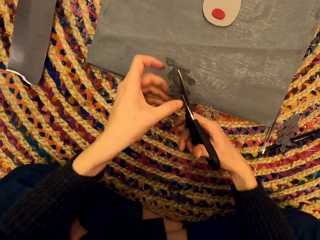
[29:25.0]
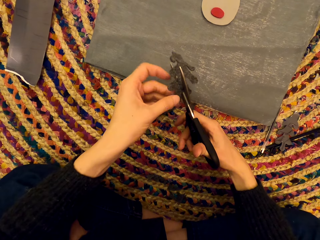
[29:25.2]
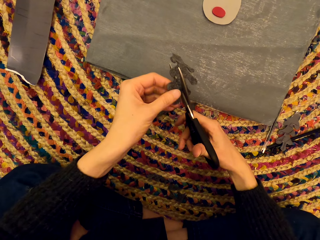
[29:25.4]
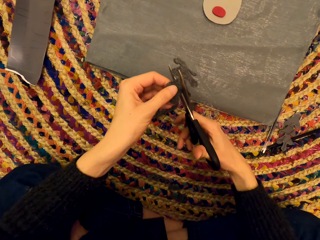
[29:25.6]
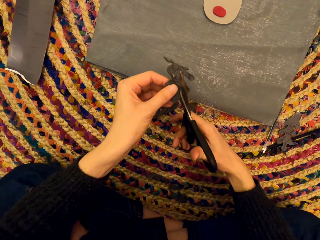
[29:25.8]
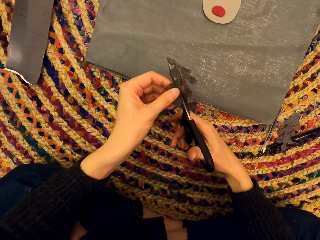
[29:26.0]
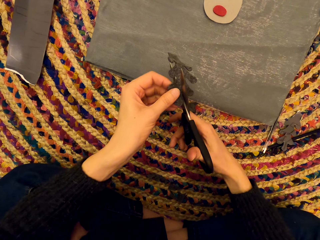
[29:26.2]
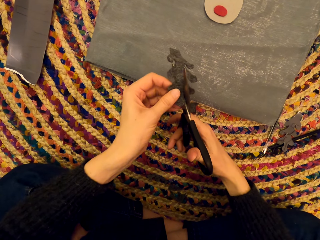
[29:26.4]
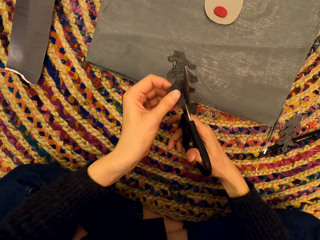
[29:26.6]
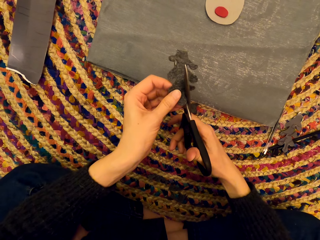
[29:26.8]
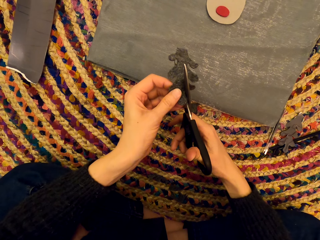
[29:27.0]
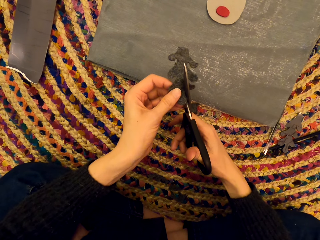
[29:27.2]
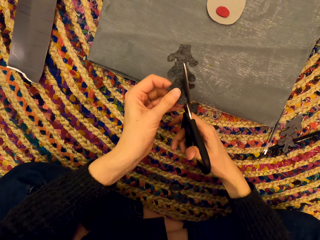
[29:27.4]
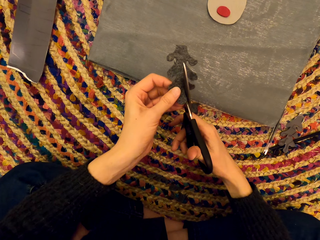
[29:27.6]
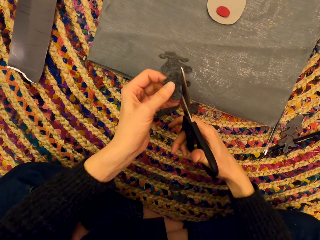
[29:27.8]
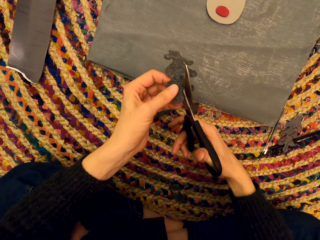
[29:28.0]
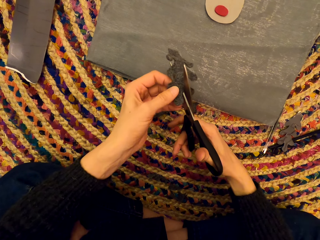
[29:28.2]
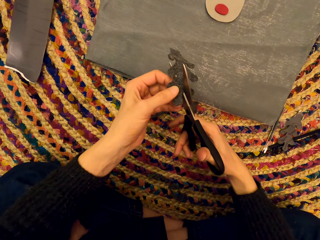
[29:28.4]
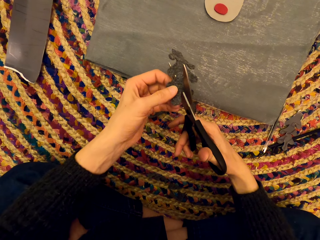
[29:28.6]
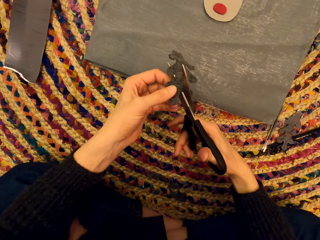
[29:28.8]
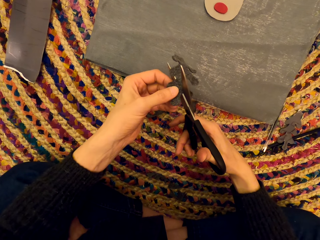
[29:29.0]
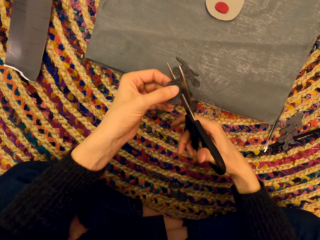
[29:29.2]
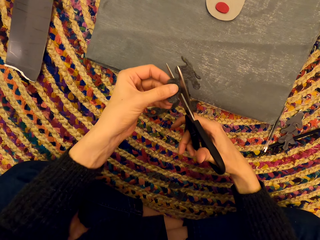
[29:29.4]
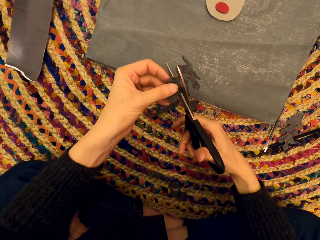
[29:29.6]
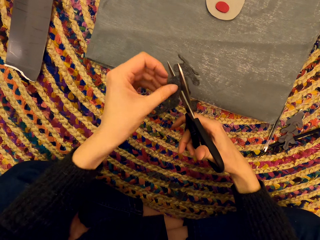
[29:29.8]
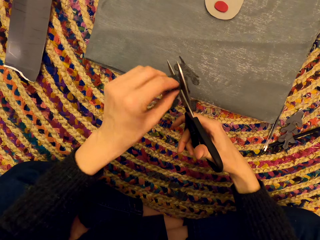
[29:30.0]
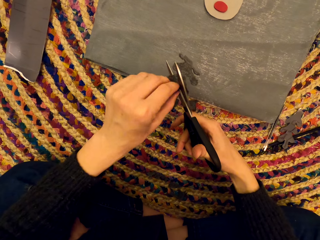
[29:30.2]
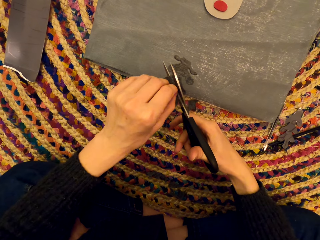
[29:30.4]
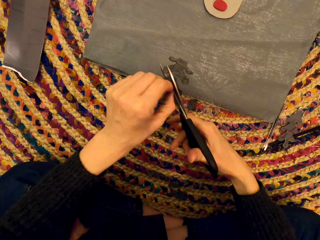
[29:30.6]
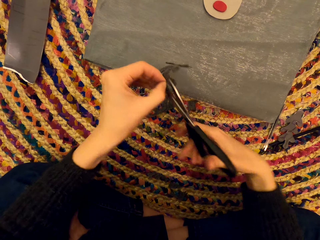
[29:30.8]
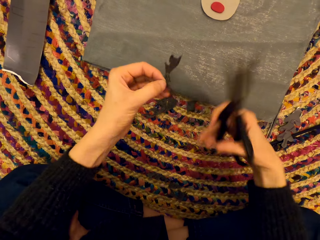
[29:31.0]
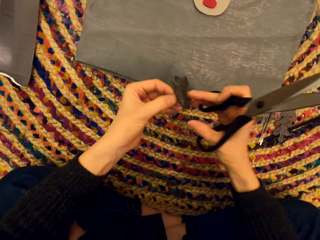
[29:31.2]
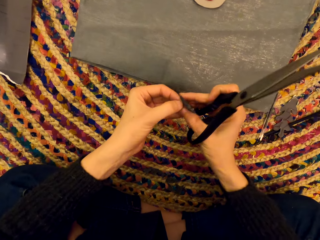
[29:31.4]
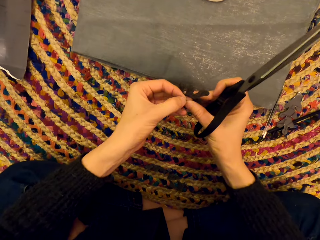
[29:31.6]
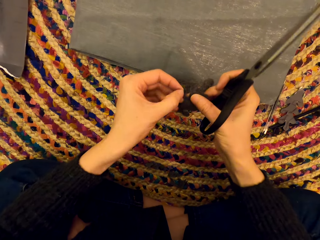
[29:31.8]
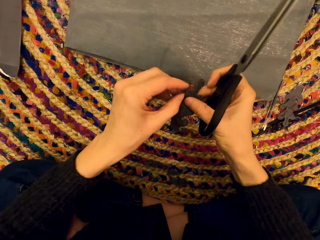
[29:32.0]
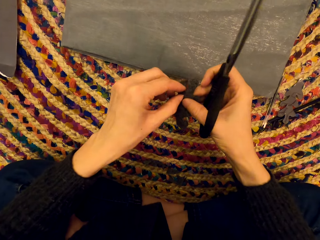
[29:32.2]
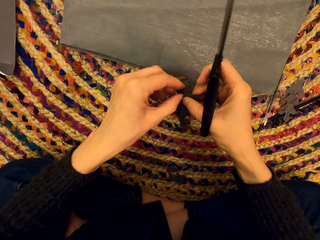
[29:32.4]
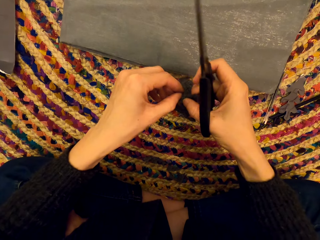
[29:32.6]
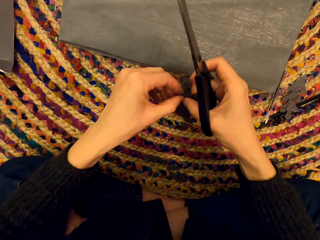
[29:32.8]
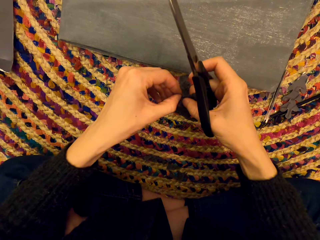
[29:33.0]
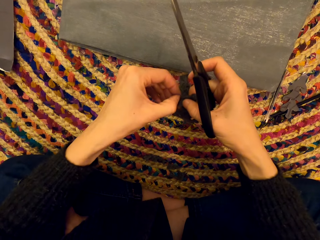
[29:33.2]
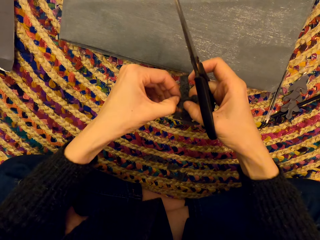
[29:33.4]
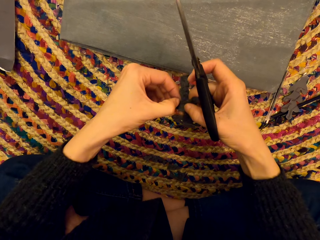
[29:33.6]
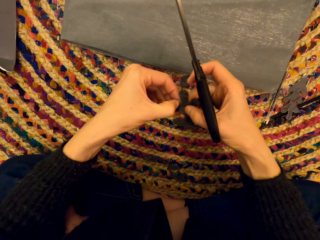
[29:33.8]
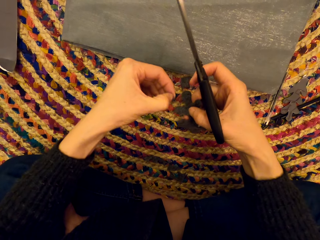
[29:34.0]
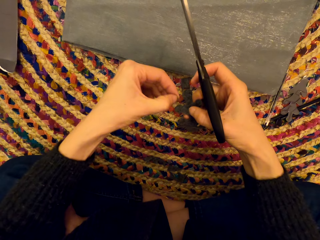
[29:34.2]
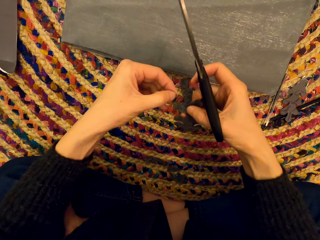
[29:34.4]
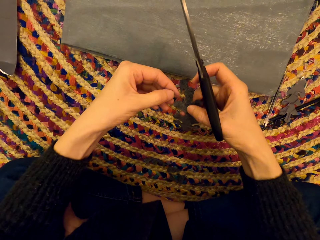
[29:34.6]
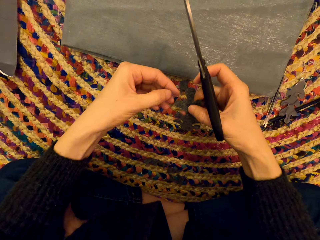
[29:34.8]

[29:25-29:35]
The camera wearer turns the paper art.

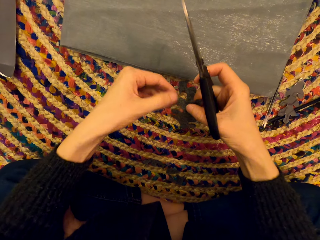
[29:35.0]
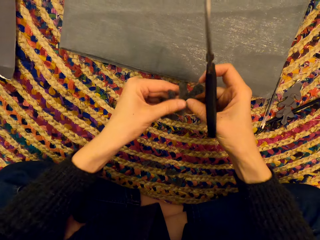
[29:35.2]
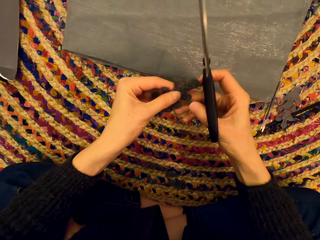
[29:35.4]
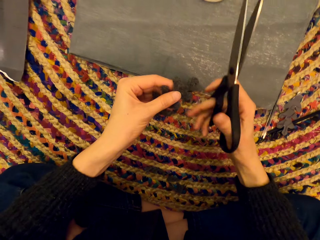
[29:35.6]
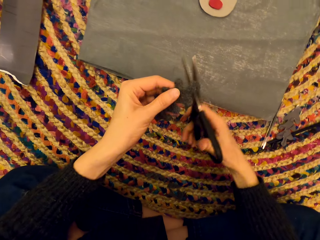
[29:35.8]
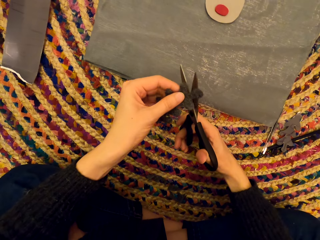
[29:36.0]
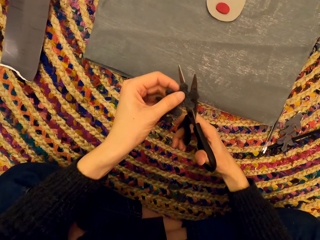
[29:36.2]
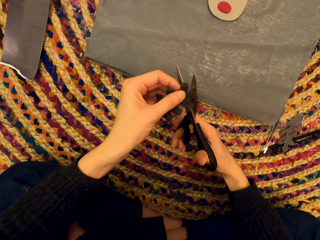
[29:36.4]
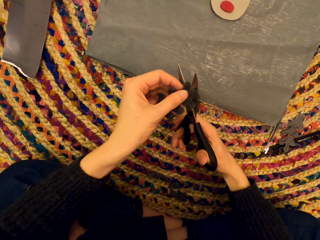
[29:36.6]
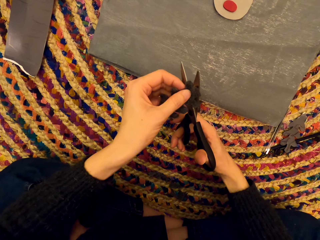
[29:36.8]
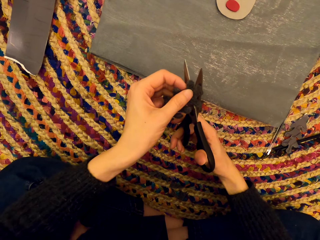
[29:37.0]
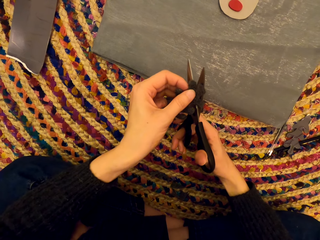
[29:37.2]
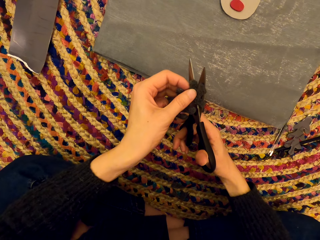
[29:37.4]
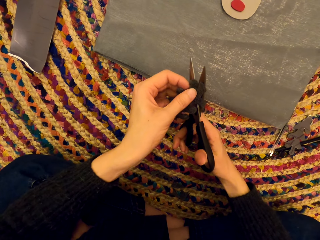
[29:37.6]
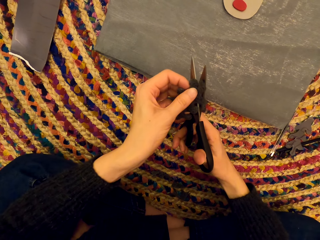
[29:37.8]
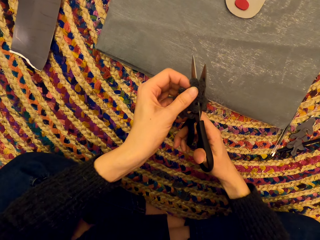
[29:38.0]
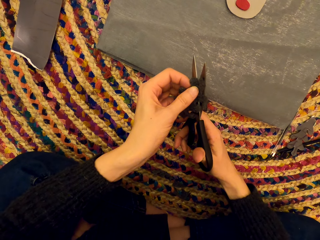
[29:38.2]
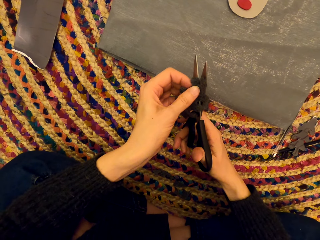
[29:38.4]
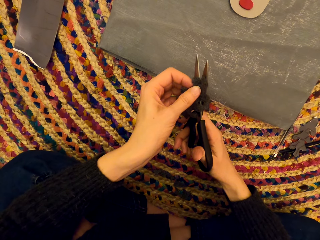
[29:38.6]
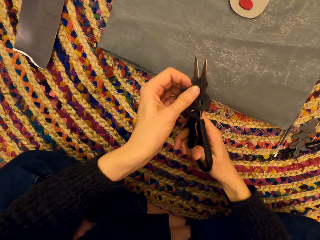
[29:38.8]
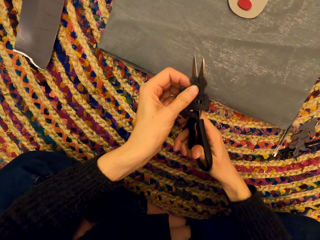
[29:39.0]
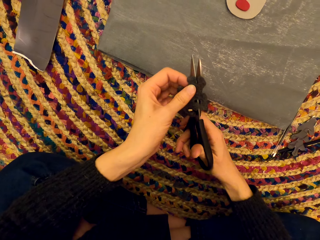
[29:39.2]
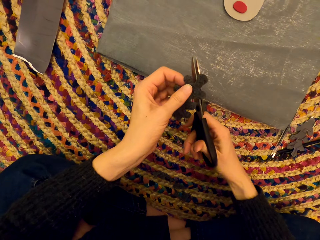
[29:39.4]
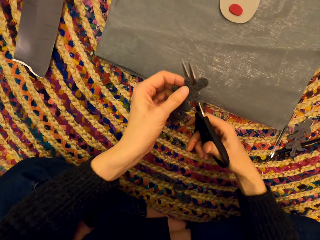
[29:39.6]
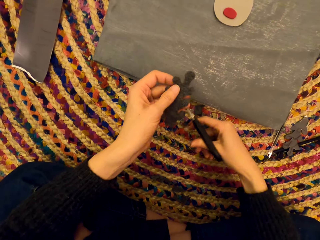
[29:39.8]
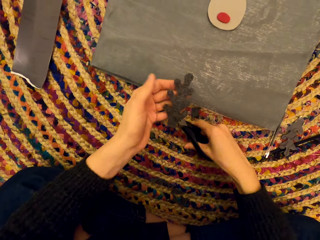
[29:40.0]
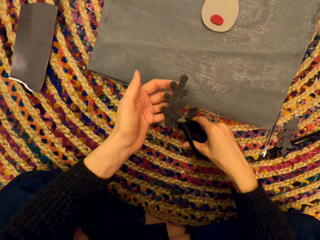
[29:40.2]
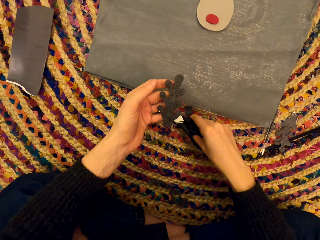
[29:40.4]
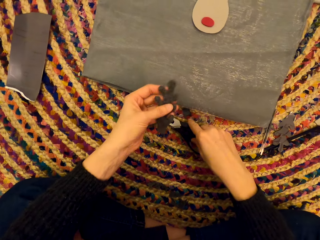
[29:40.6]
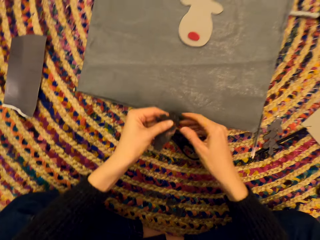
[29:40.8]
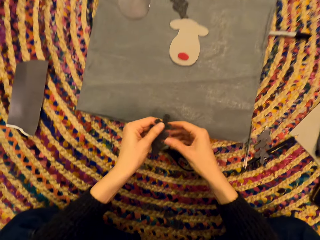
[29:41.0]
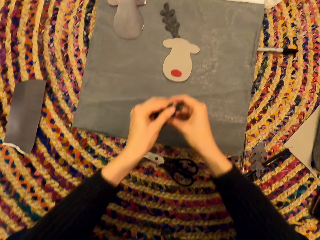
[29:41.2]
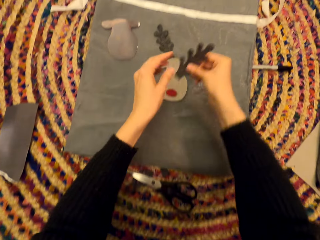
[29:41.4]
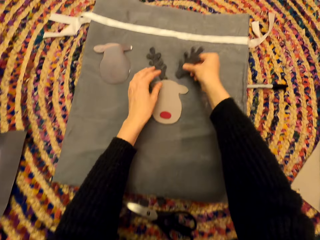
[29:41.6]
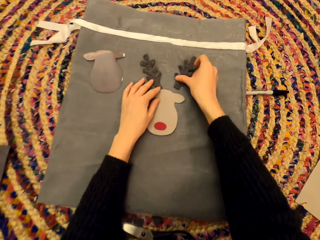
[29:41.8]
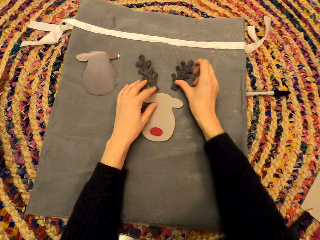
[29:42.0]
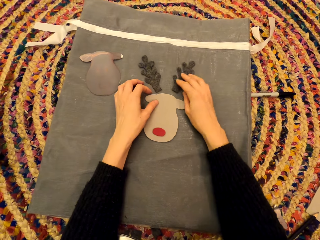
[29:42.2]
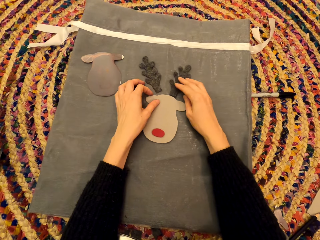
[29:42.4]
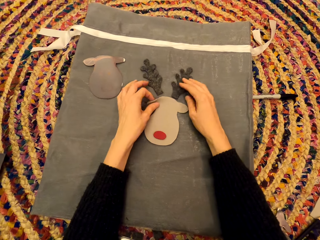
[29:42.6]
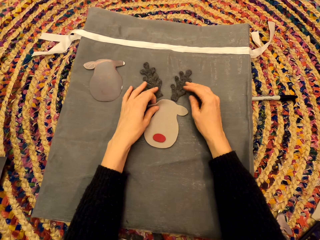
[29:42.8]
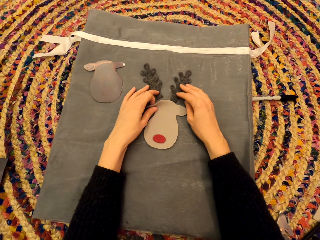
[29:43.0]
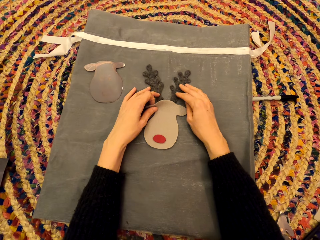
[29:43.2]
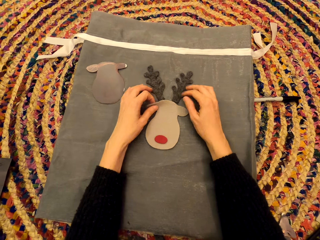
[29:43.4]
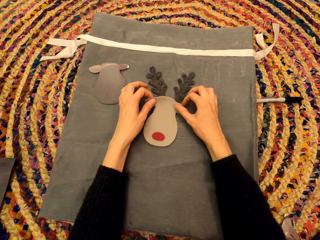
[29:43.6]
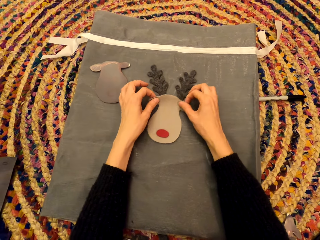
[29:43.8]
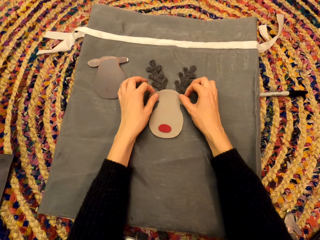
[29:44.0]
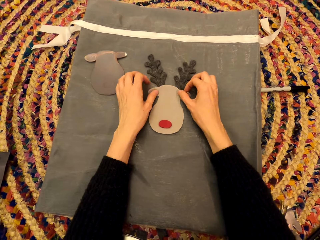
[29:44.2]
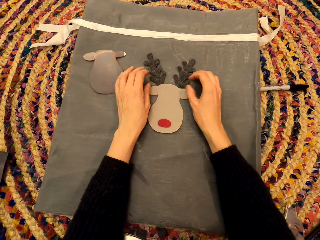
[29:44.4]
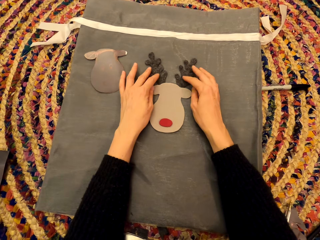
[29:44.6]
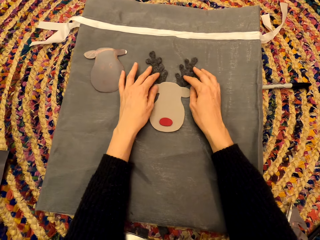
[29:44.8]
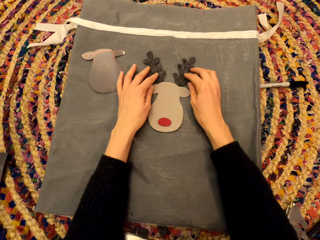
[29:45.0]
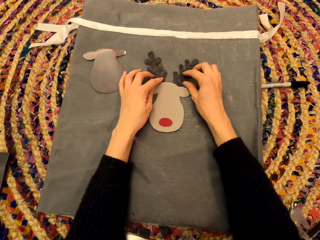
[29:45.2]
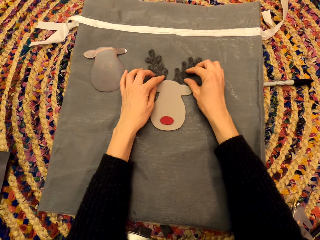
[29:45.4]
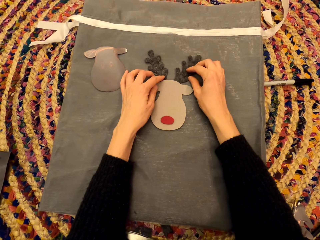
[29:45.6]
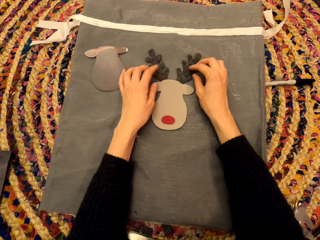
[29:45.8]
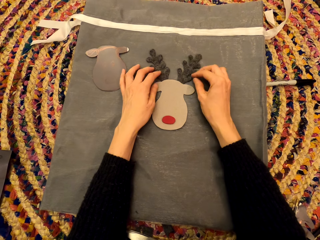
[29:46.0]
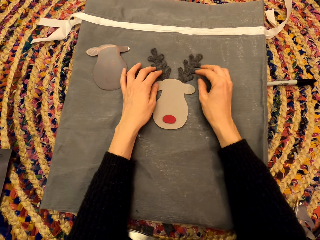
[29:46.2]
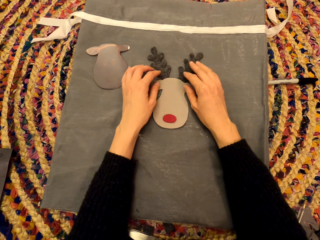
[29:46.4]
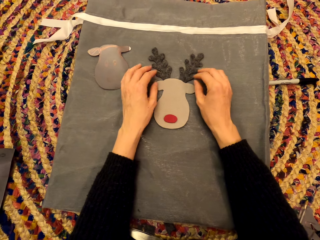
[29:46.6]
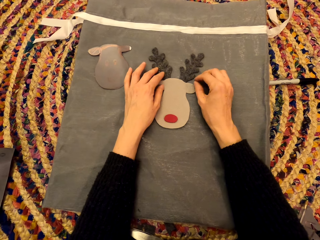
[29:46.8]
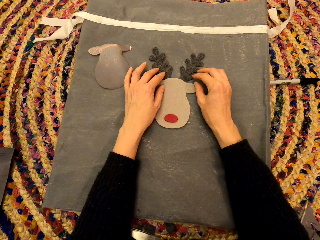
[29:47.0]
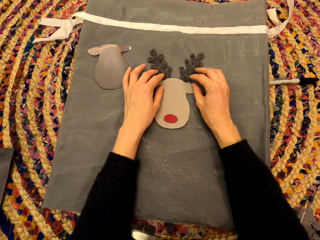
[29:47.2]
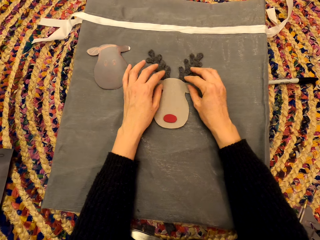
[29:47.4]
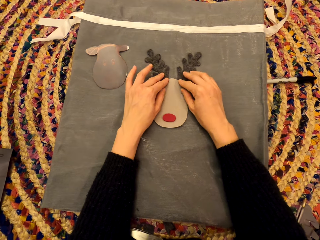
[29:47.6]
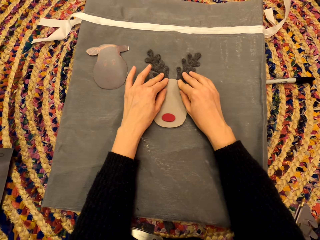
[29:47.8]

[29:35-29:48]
The camera wearer cuts the paper art. They drop the scissors. They drop the paper art. They move the paper art.
